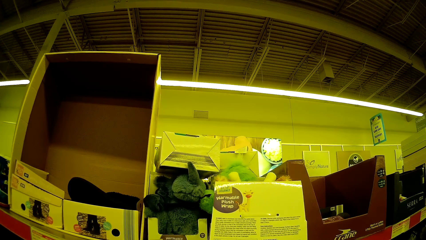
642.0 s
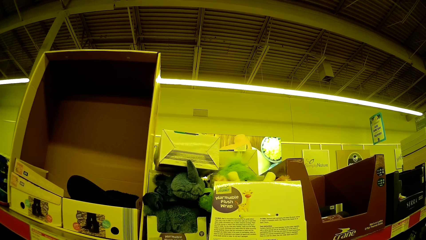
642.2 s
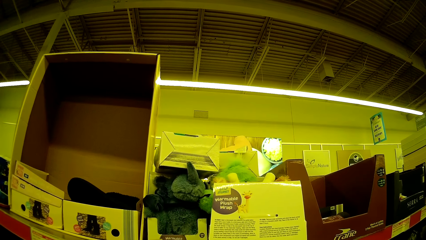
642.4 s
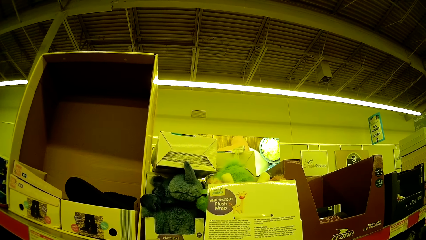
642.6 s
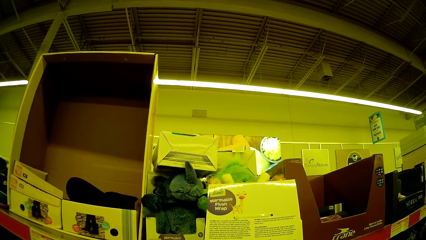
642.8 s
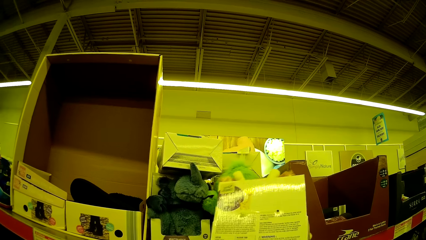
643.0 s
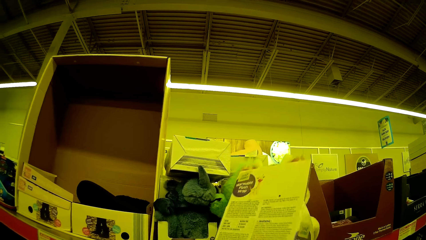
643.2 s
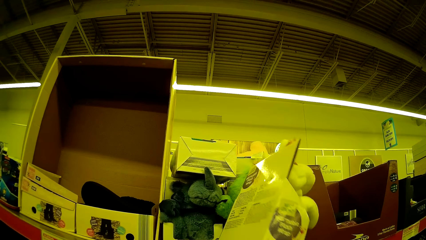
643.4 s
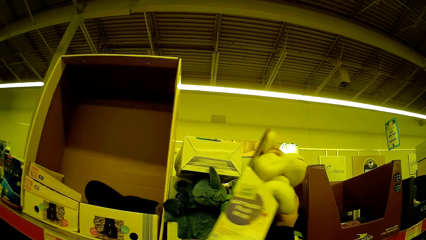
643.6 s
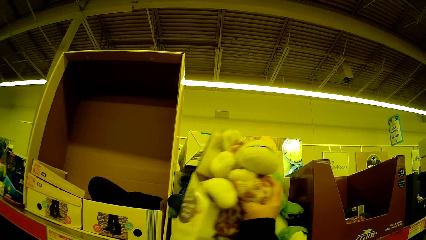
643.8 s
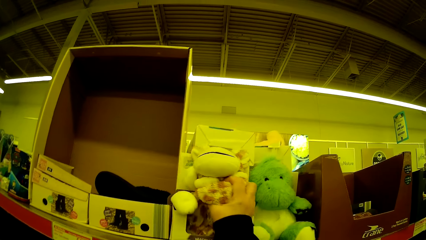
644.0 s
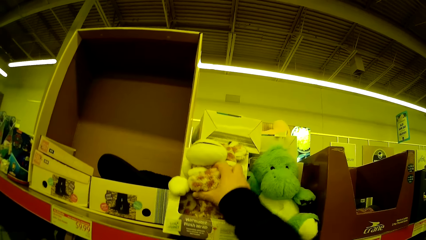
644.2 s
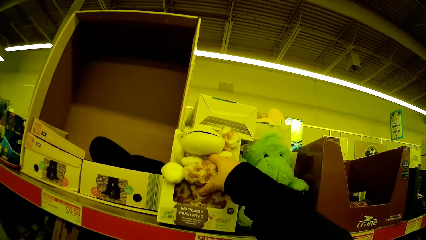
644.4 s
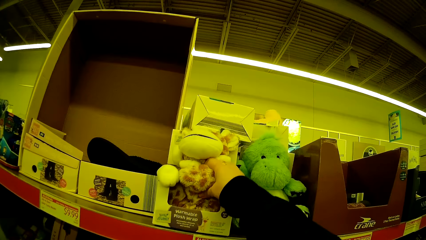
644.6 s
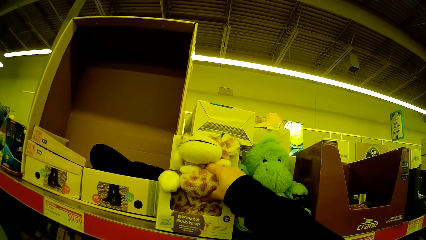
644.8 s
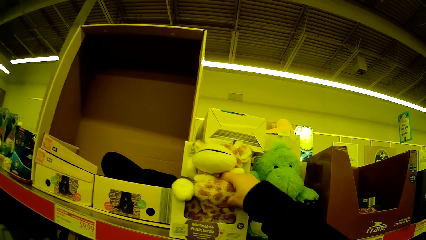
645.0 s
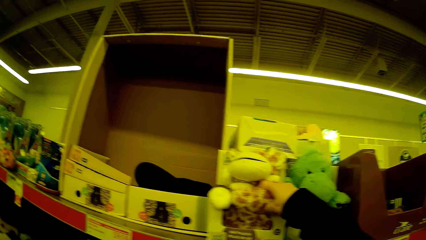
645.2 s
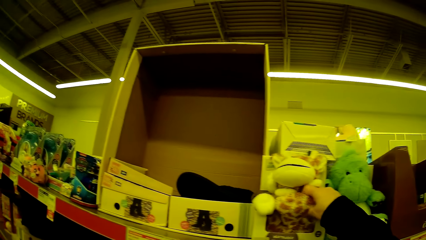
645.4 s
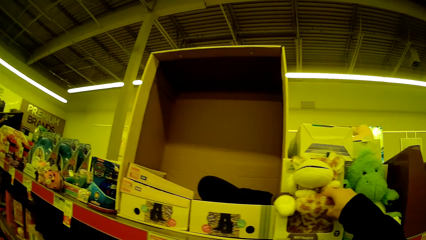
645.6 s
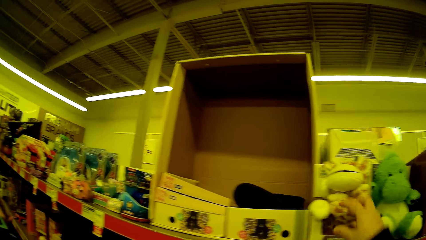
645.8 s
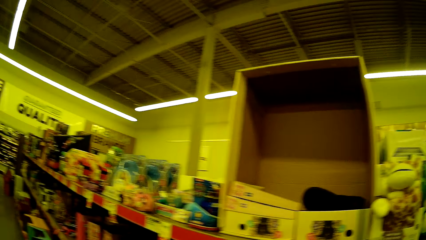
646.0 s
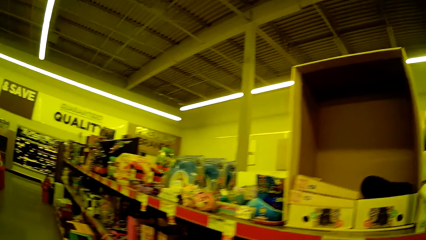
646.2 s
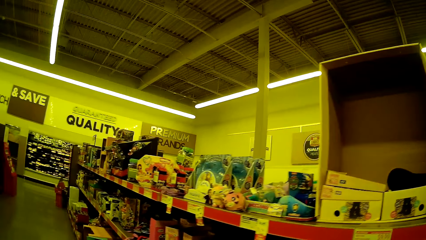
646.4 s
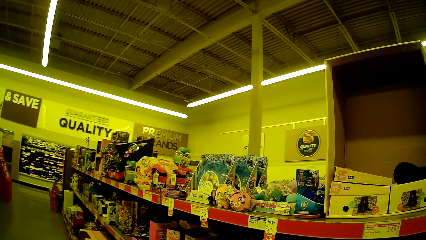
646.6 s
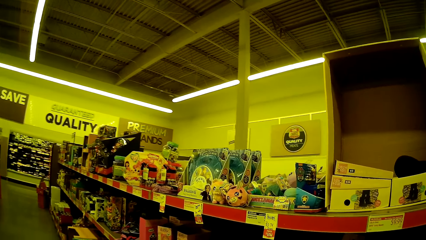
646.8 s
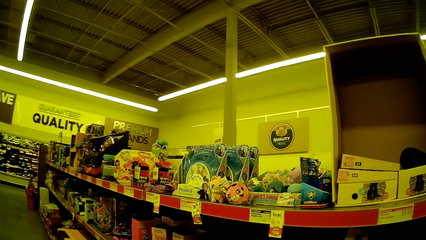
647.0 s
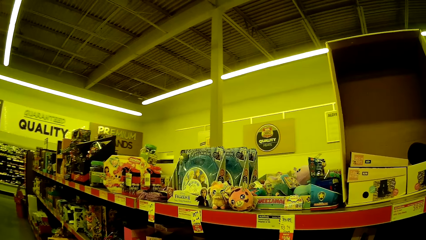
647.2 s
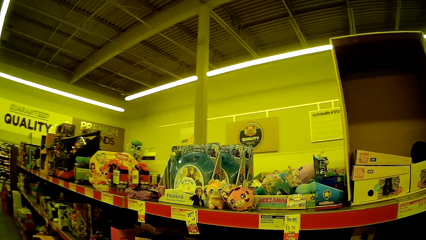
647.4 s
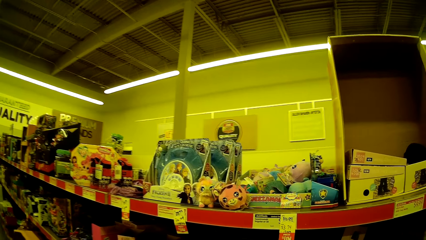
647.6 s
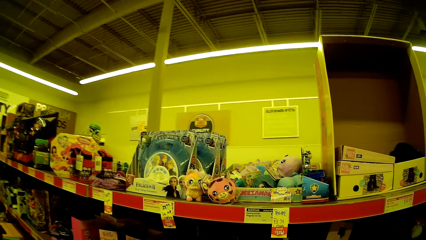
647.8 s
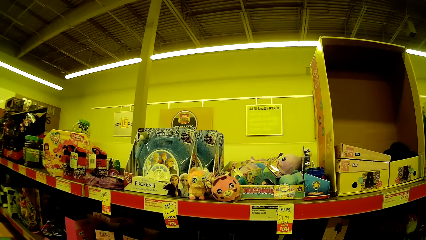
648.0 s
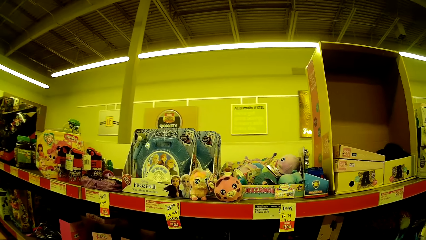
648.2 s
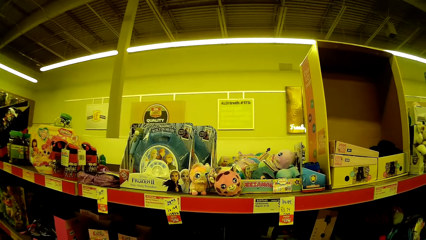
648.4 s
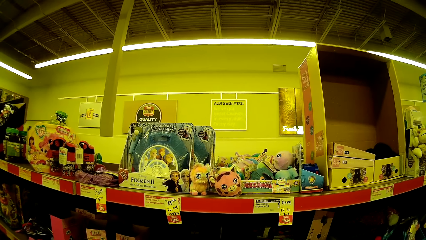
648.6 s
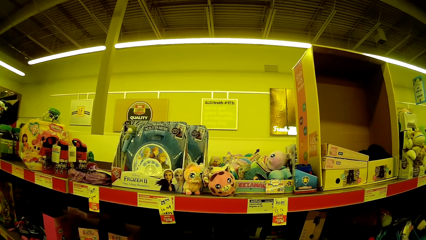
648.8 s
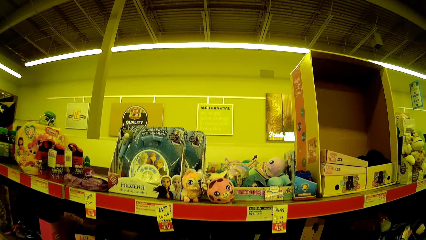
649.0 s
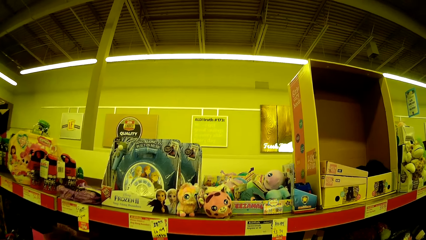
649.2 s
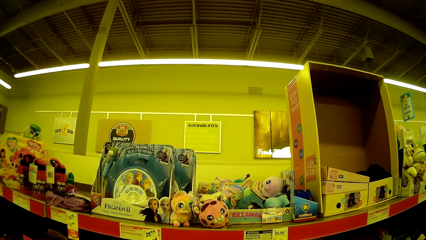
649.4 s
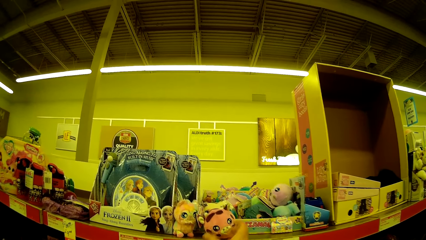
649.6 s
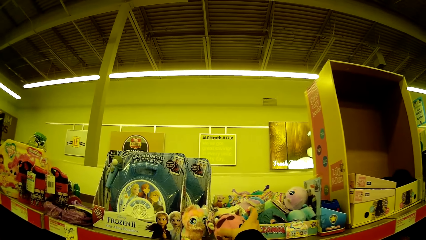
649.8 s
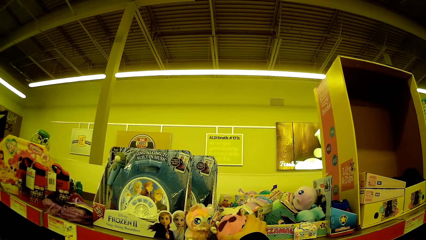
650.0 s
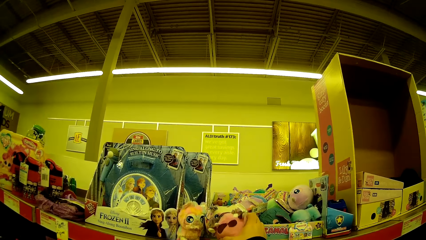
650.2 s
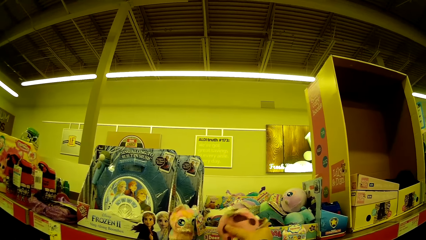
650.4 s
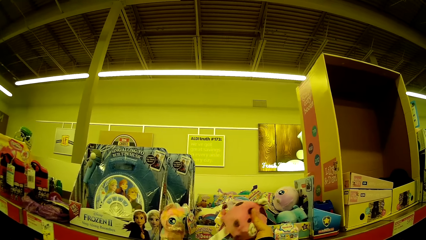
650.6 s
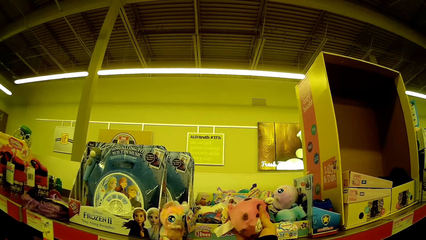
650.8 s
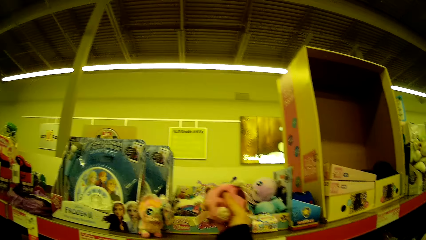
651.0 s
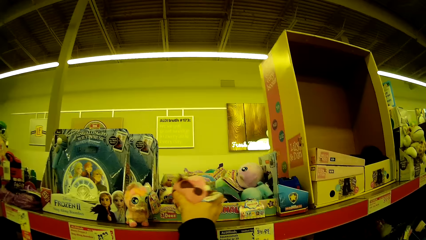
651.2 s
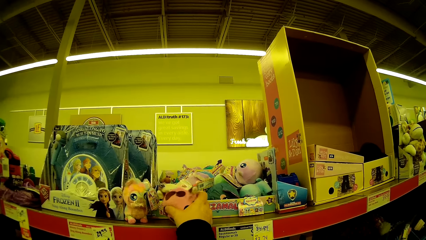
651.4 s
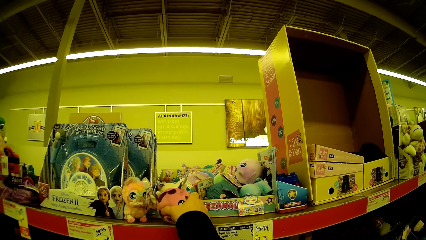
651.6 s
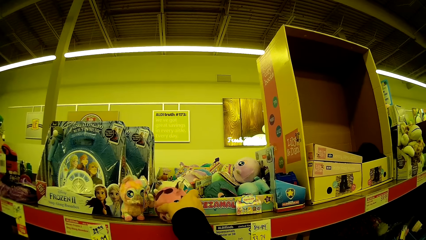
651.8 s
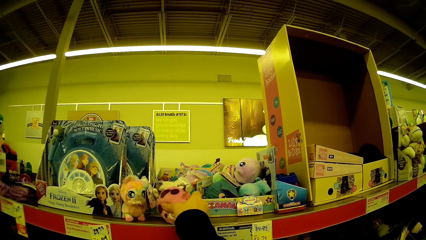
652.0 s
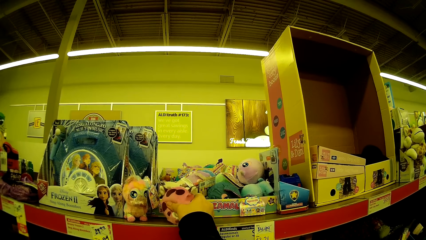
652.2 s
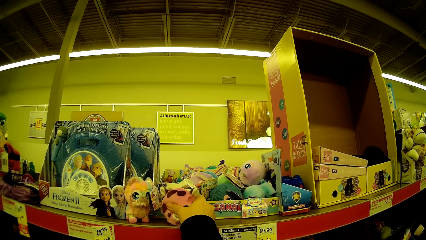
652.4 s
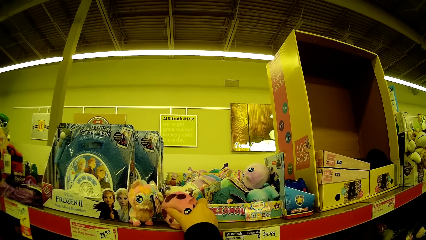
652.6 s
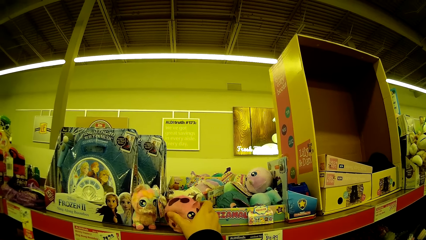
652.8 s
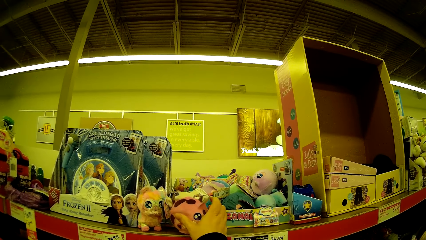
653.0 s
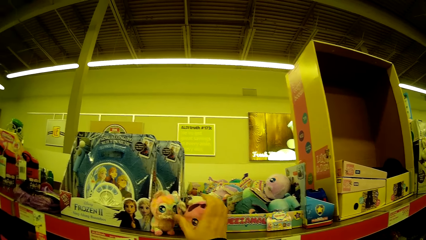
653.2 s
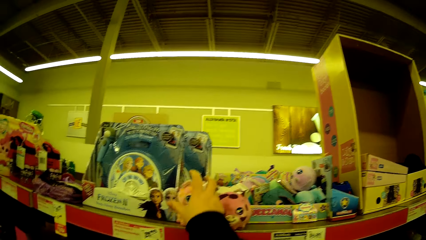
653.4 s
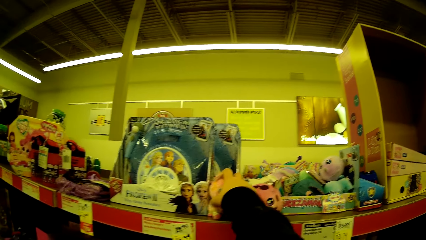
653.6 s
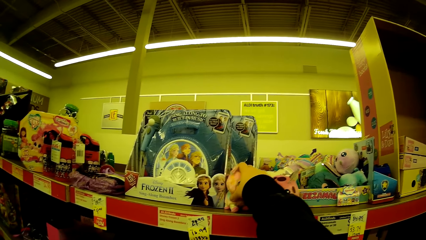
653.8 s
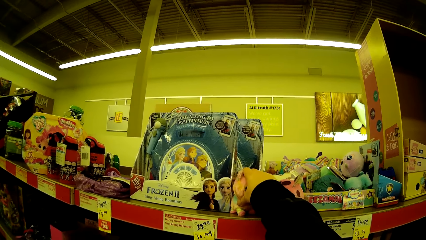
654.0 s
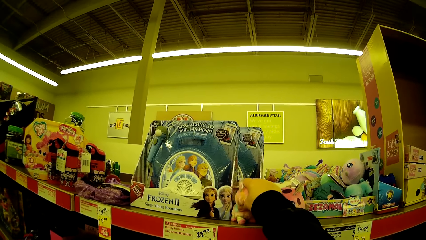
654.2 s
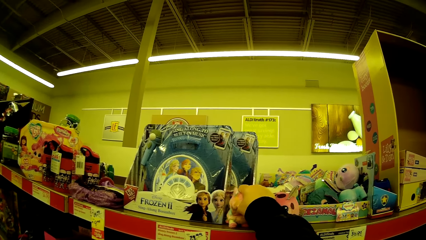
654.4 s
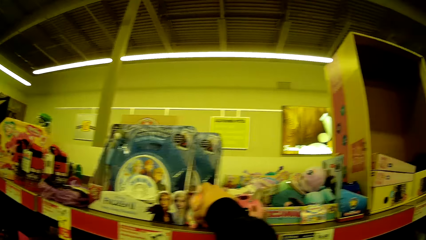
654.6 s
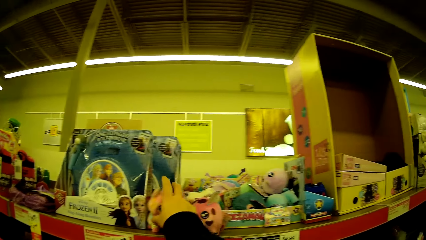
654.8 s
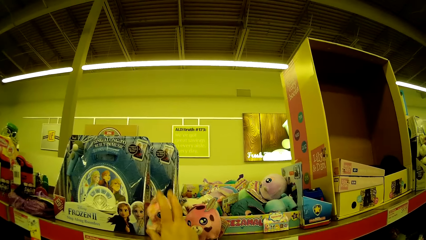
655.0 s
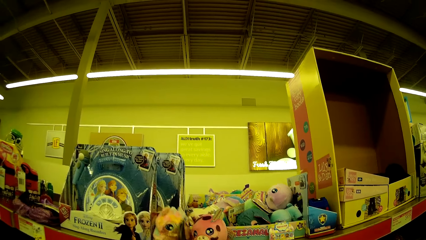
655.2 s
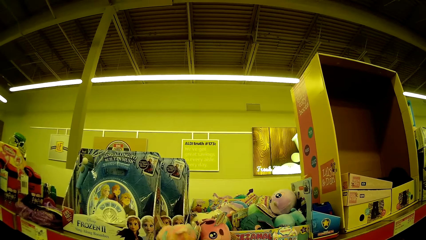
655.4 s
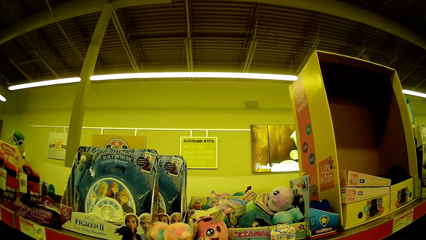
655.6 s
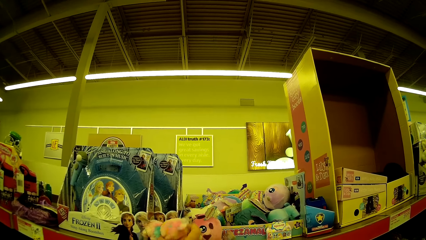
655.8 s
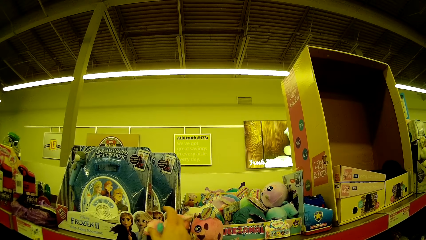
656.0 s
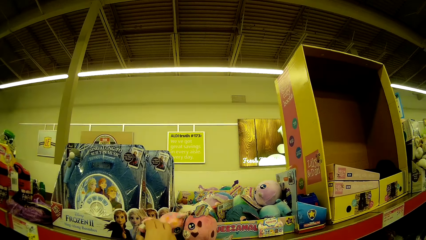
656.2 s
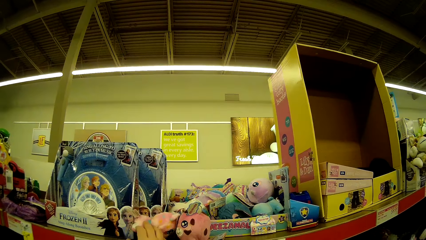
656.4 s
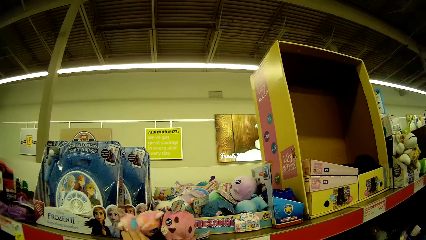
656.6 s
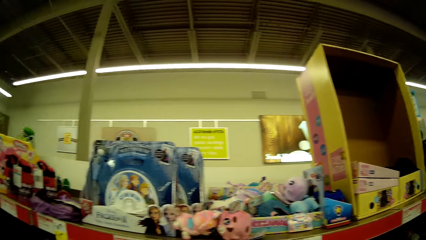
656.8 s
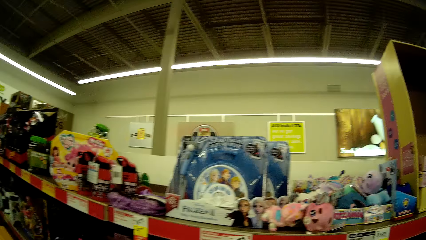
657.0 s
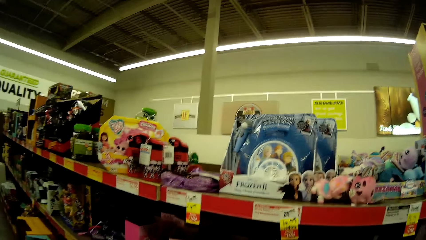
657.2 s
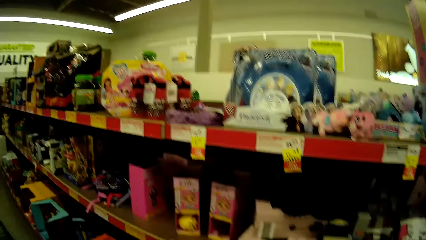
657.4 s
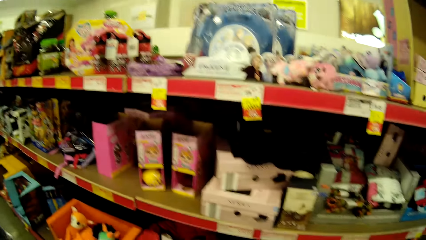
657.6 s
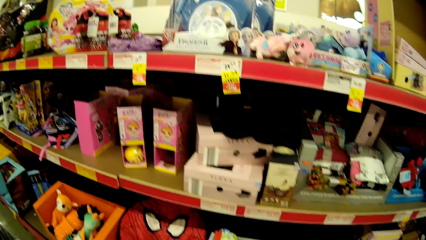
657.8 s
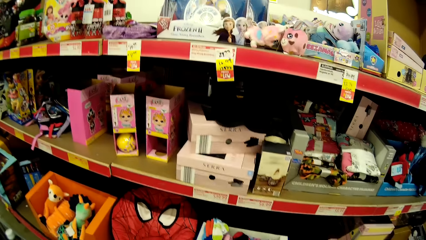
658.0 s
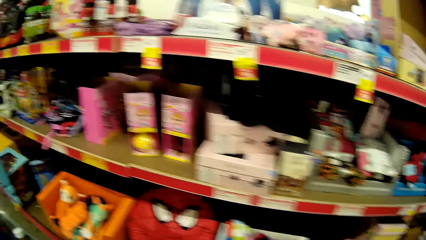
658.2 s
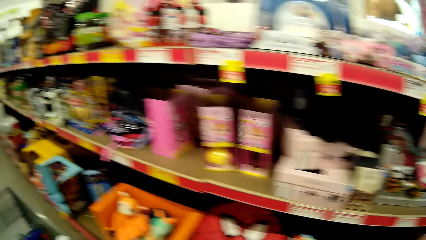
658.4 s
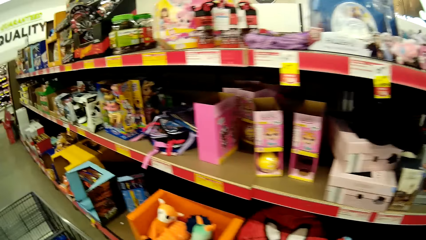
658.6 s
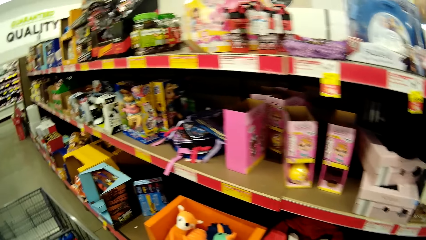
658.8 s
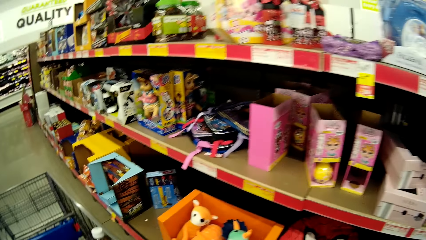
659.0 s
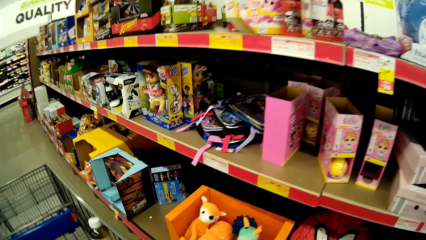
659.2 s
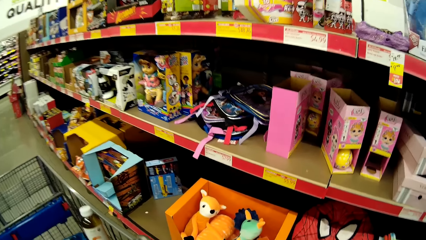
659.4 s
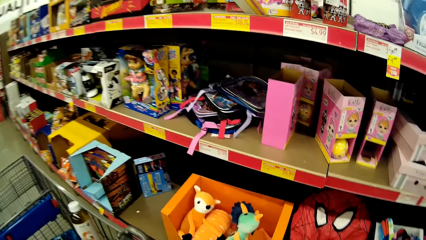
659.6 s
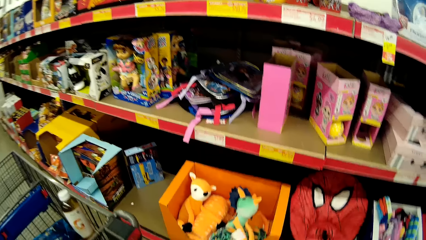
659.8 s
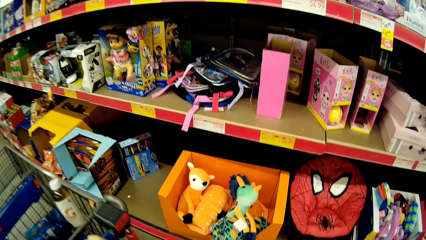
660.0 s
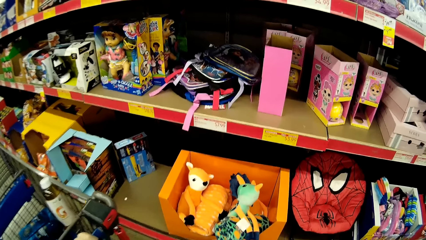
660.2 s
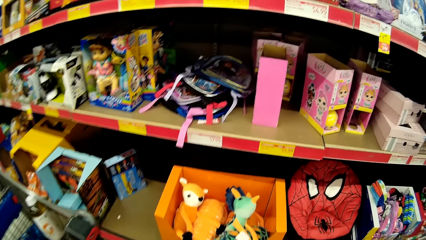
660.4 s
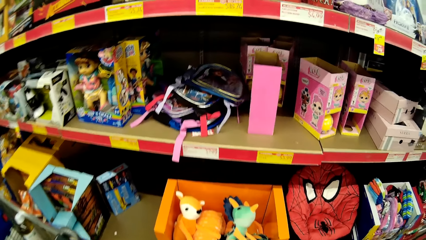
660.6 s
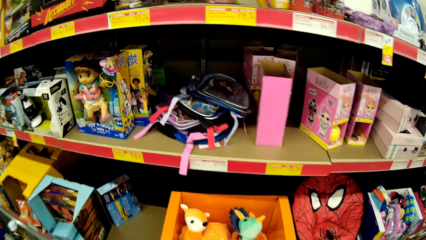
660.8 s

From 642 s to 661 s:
The camera wearer places the warmable plush wrap on the shelf. They walk in the supermarket. They stare at the items on the shelf. They pick up a doll on the shelf. They stare at the doll. They place the doll on the shelf. They touch a doll. They push the trolley. They walk around the supermarket.
